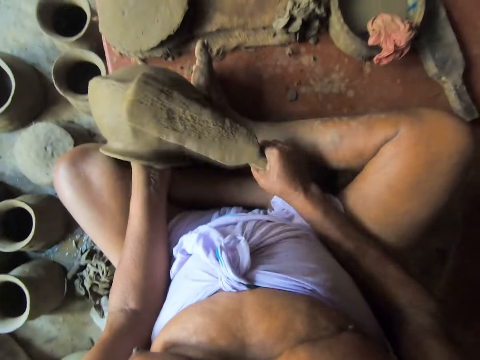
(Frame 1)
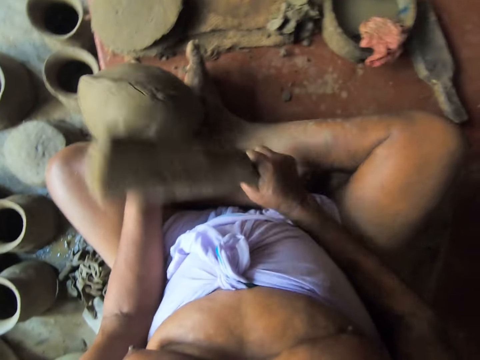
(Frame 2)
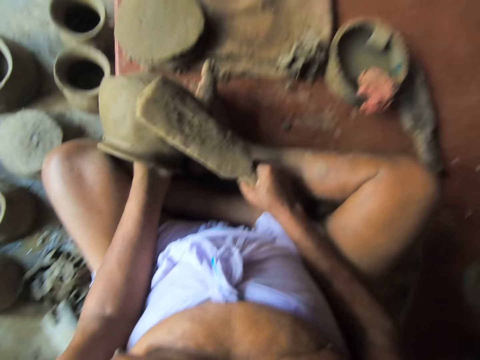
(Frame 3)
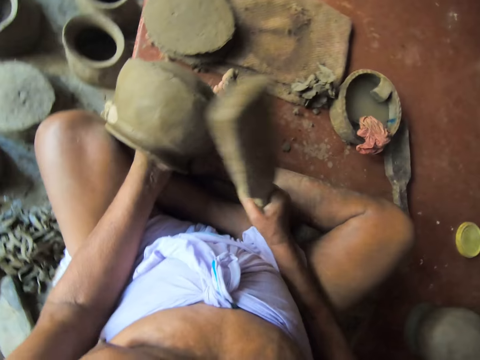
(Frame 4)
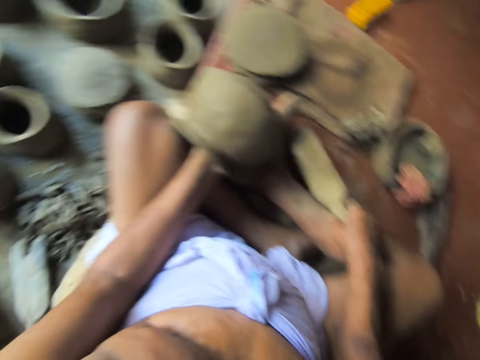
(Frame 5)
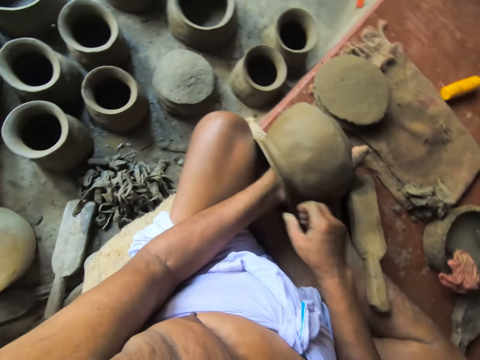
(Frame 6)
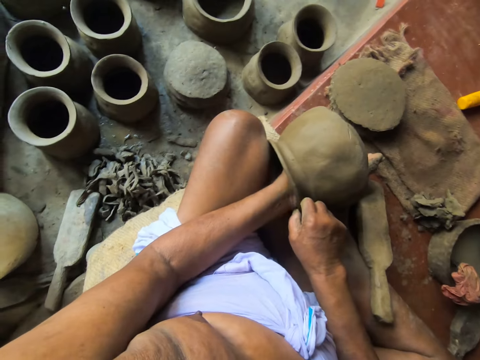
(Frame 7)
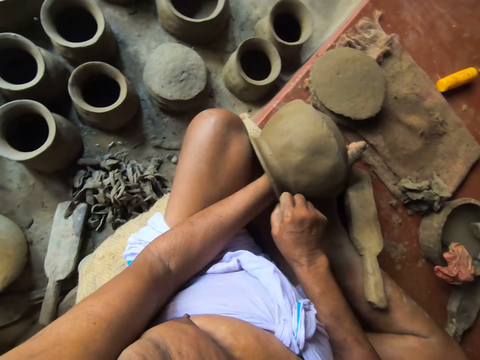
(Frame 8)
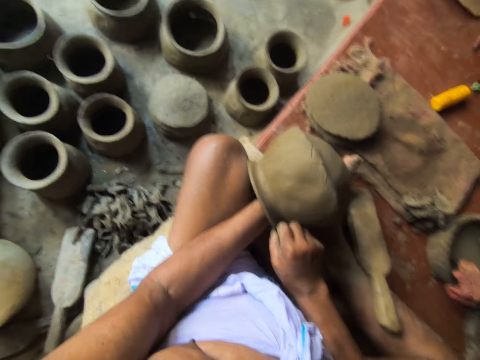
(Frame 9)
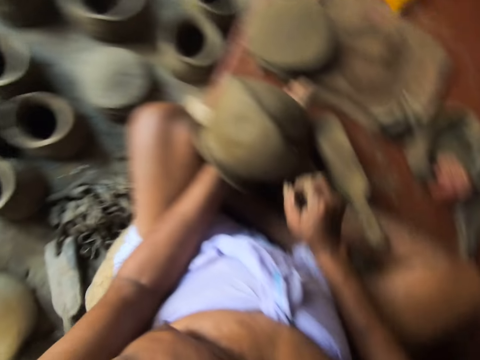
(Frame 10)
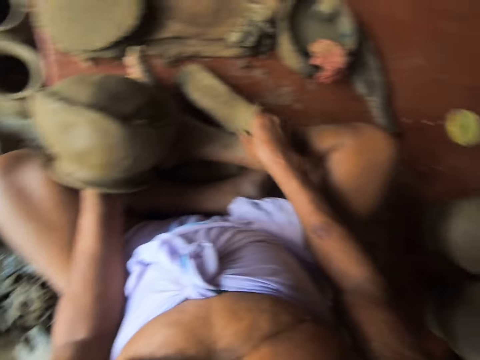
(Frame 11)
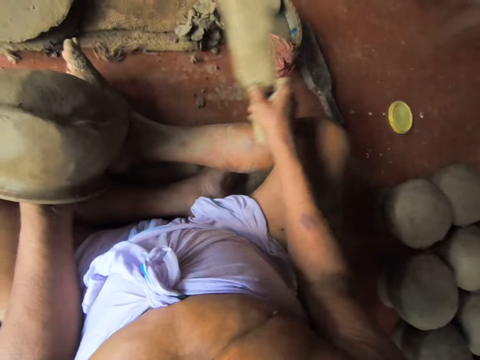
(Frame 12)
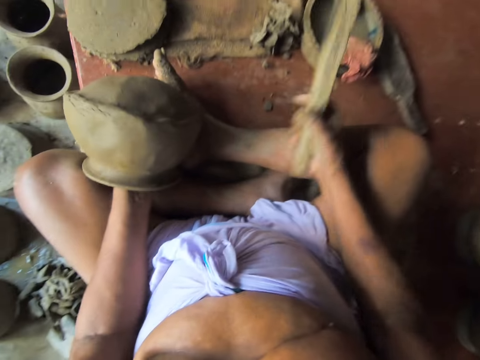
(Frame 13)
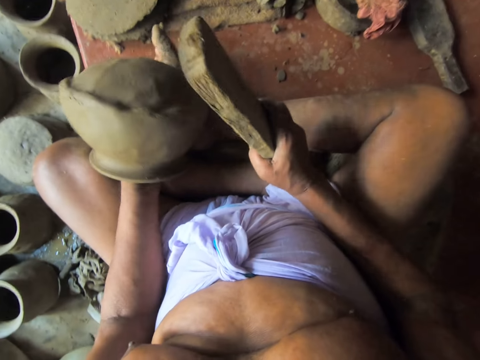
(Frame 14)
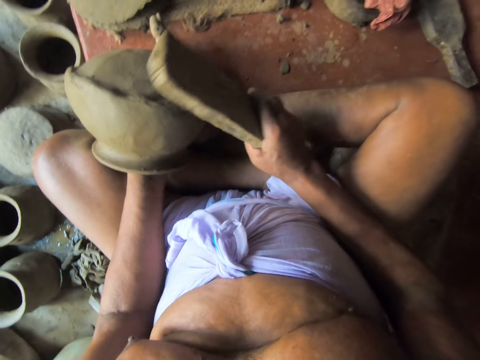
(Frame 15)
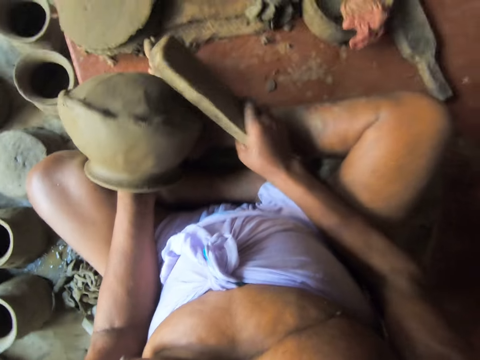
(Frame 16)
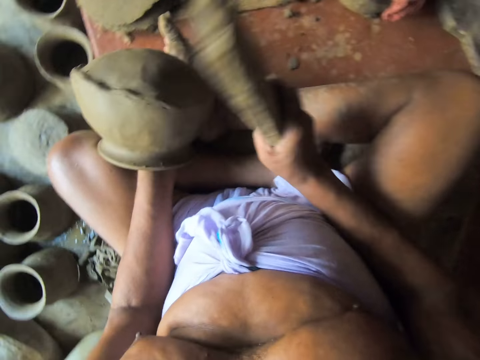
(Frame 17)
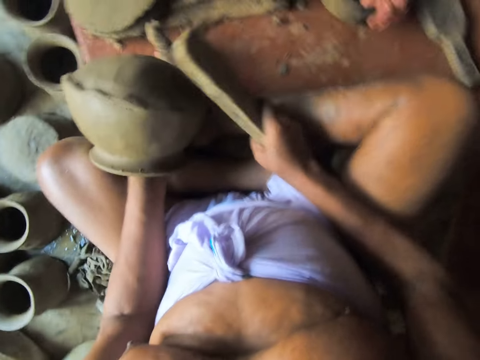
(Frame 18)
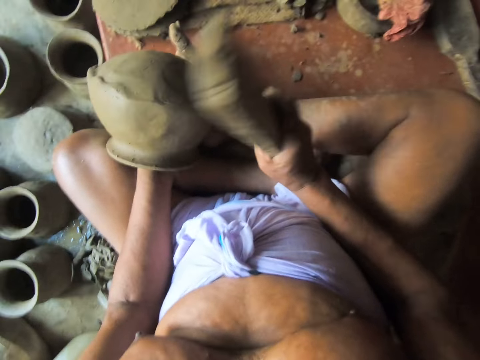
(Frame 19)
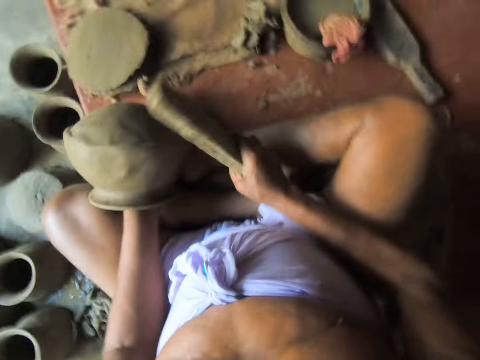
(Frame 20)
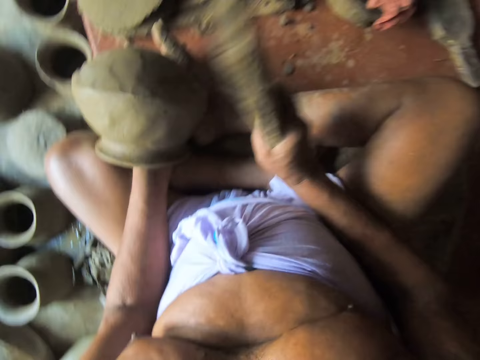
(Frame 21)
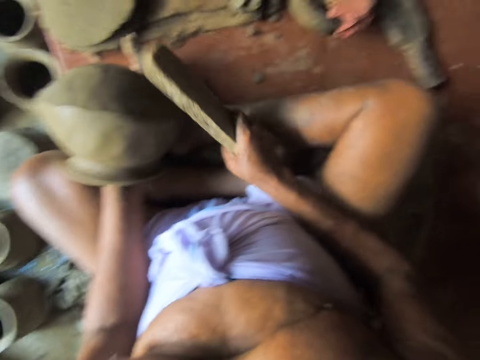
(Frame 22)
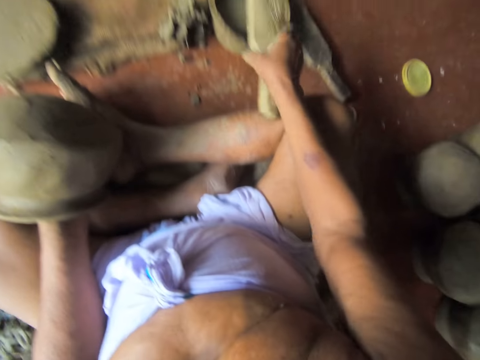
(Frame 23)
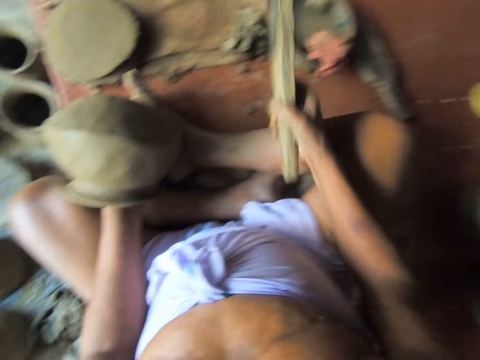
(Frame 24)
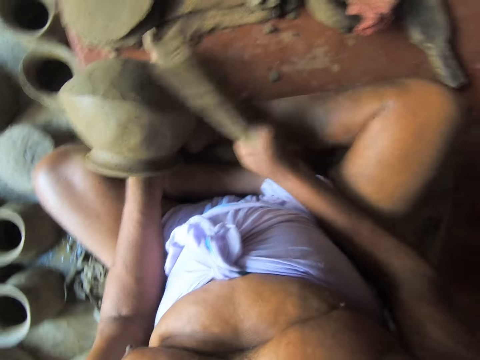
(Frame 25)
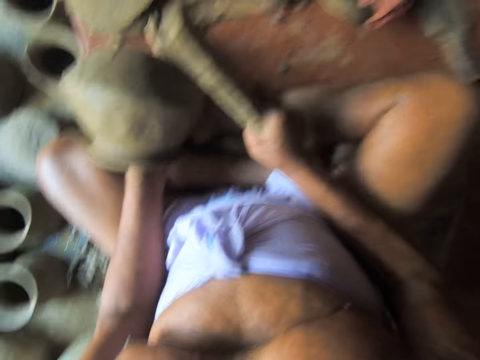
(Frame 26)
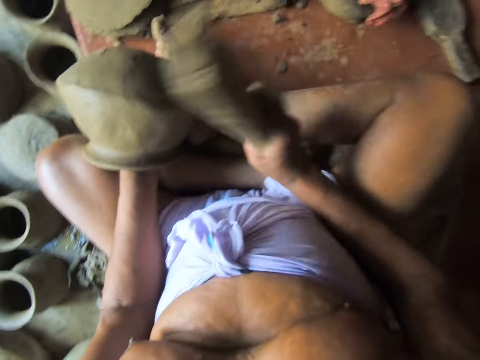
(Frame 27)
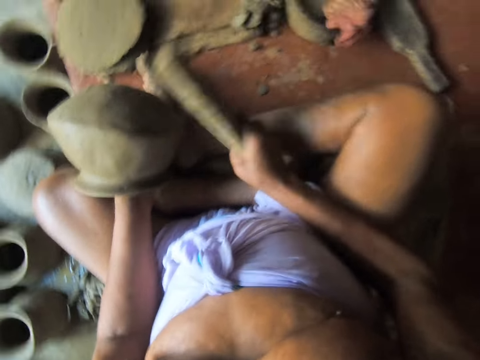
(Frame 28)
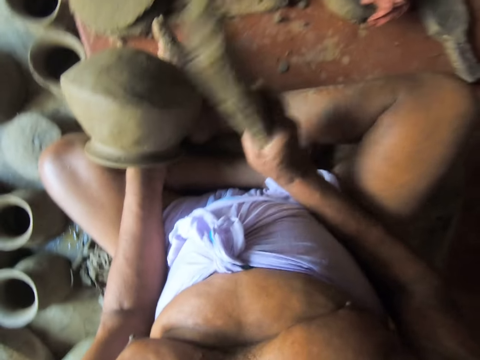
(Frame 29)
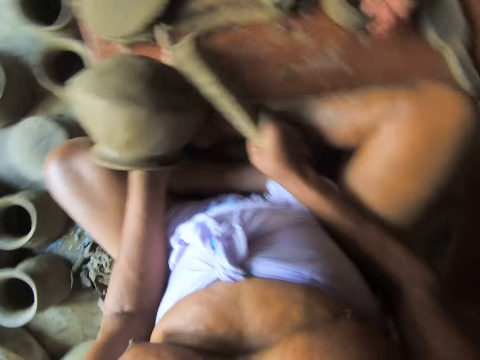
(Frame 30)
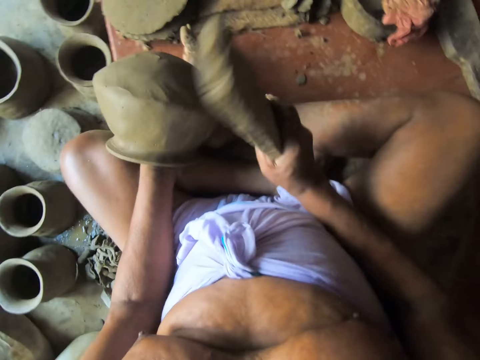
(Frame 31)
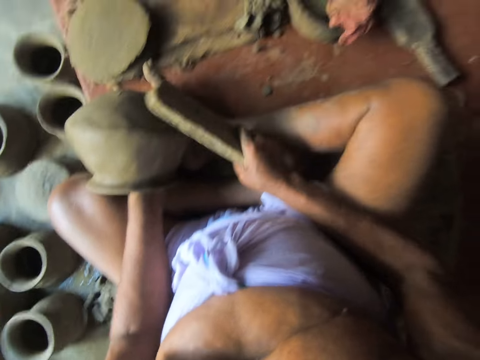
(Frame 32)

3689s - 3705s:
The camera wearer drops the wooden paddle on the floor with his right hand. He adjusts a clay mold or pot in his left hand with his right hand. He picks up the wooden paddle from the floor with his right hand. He taps the wood on the wet cloth. He dips the wooden paddle in the bowl of water on the floor with his right hand. He molds the pot with the wood. He hits the clay pot with the wooden paddle in his right hand in a circular motion. He taps the wood on the wet cloth. He dips the wooden paddle in the bowl of water on the floor with his right hand. He hits the clay pot with the wooden paddle in his right hand in a circular motion. He molds the pot with the wood.

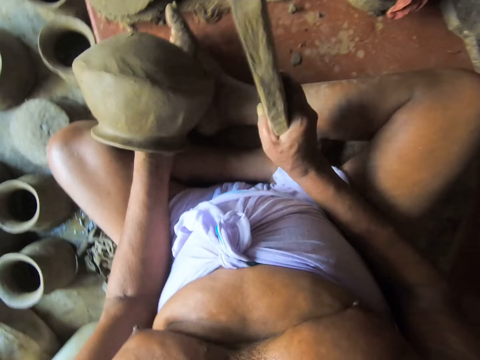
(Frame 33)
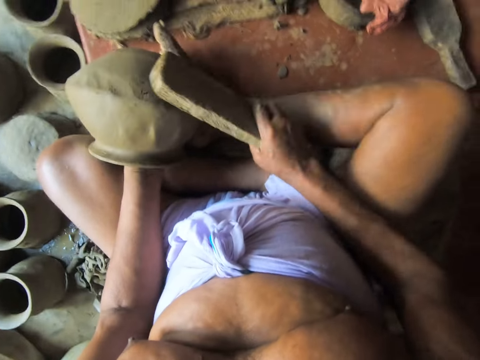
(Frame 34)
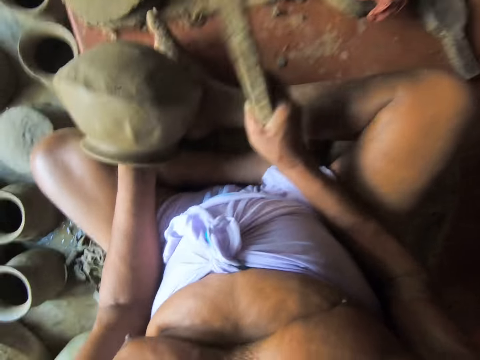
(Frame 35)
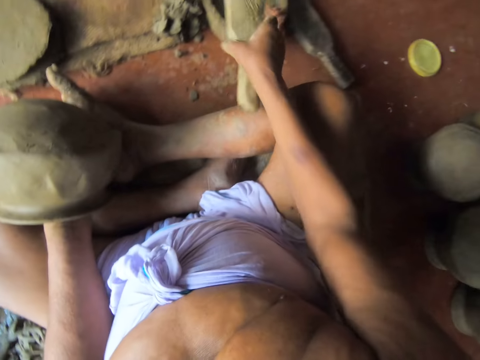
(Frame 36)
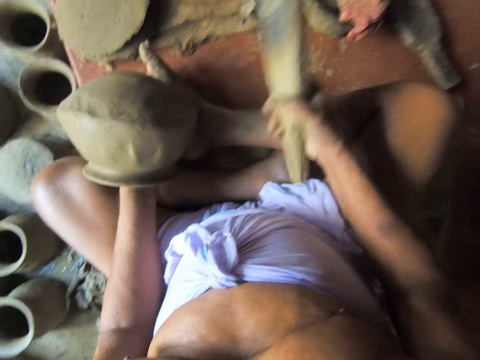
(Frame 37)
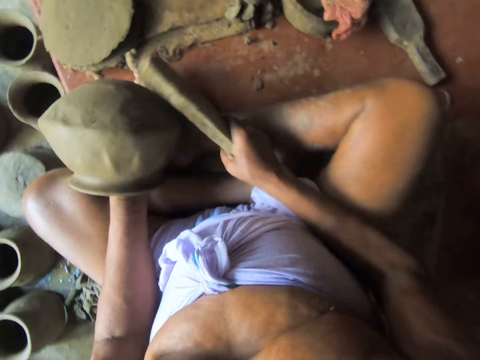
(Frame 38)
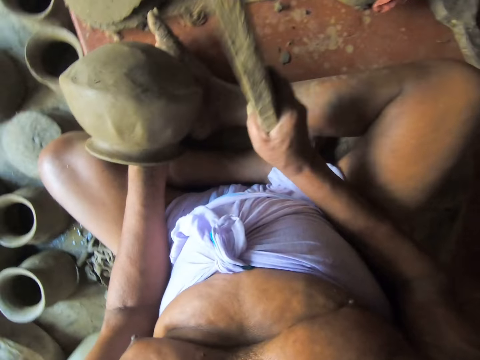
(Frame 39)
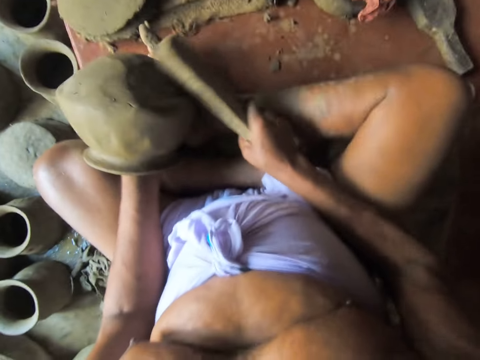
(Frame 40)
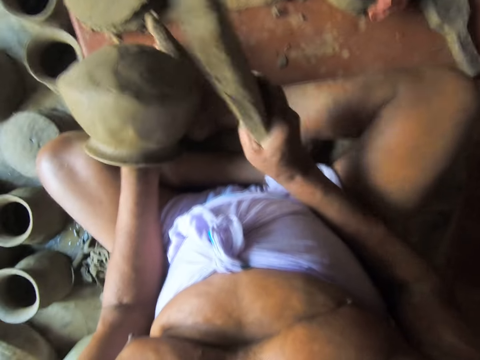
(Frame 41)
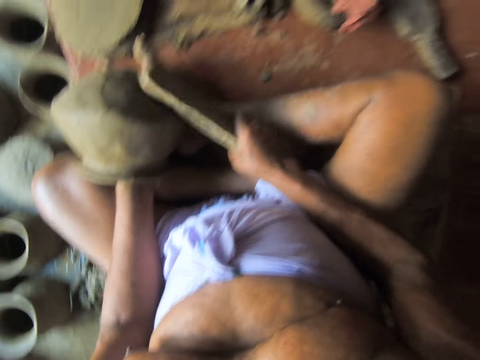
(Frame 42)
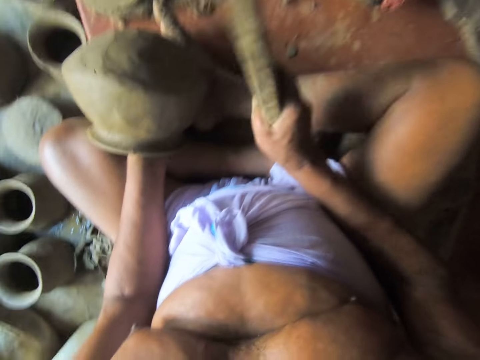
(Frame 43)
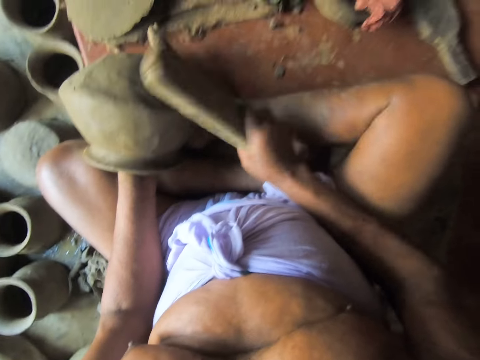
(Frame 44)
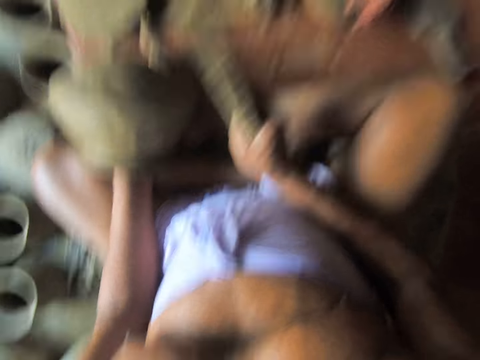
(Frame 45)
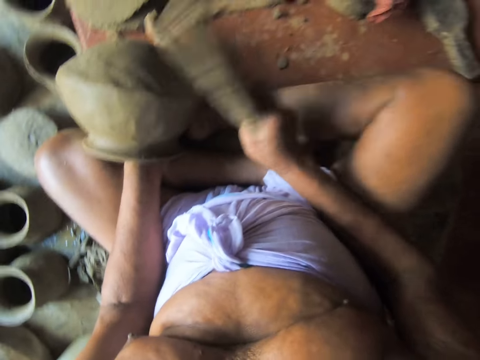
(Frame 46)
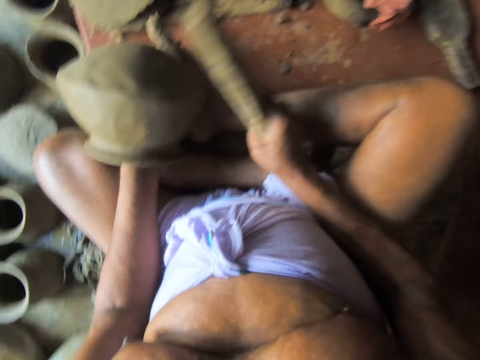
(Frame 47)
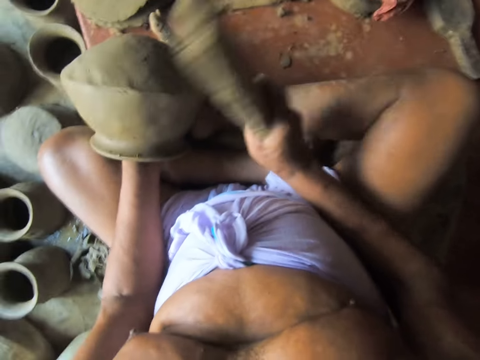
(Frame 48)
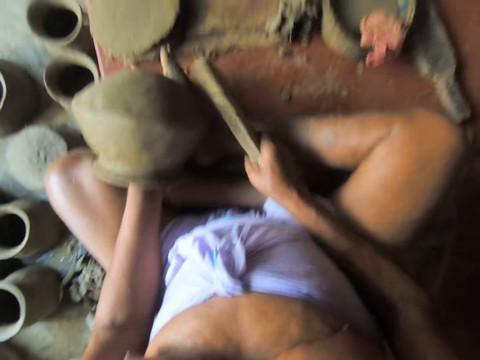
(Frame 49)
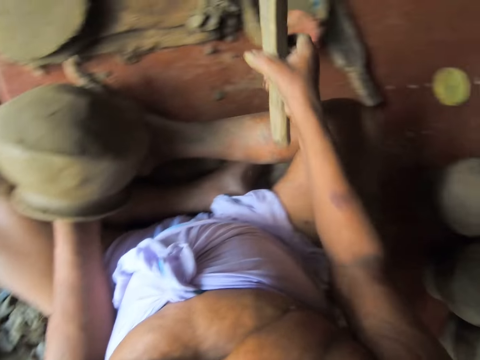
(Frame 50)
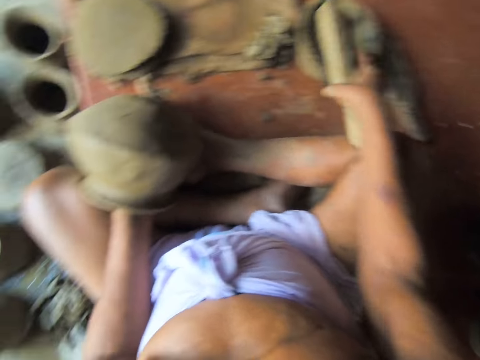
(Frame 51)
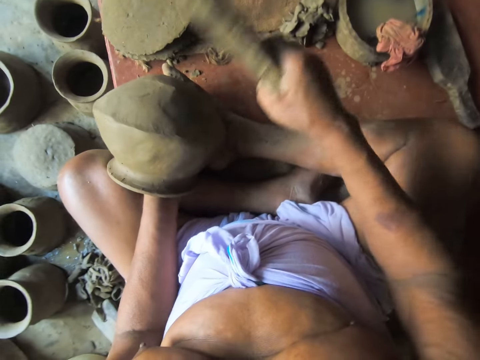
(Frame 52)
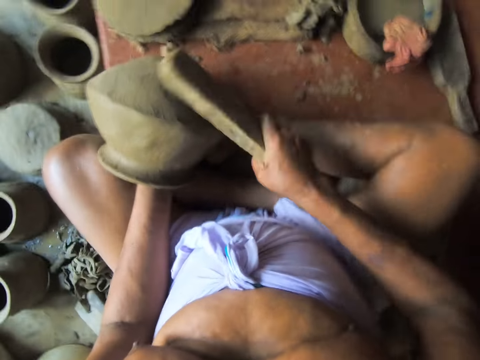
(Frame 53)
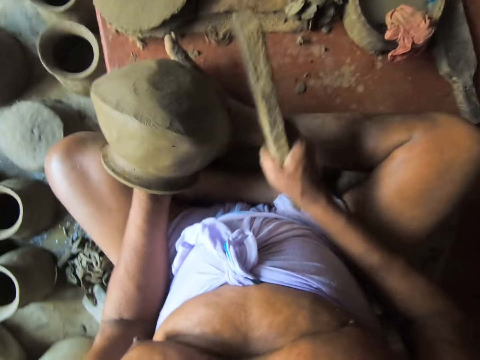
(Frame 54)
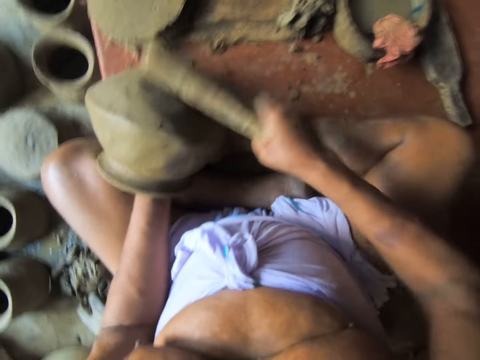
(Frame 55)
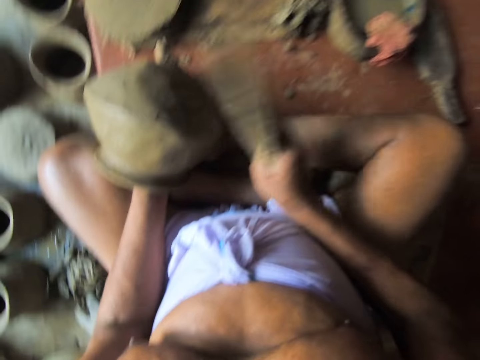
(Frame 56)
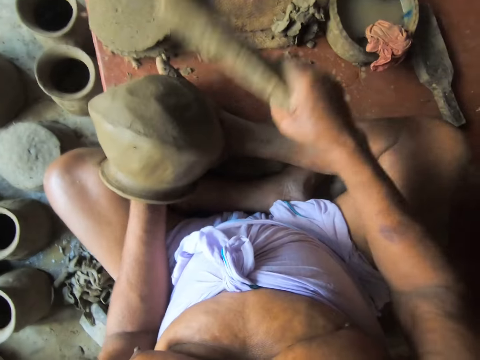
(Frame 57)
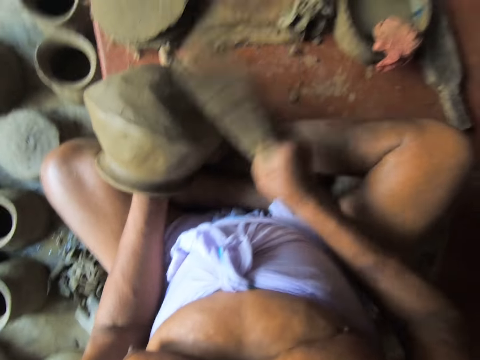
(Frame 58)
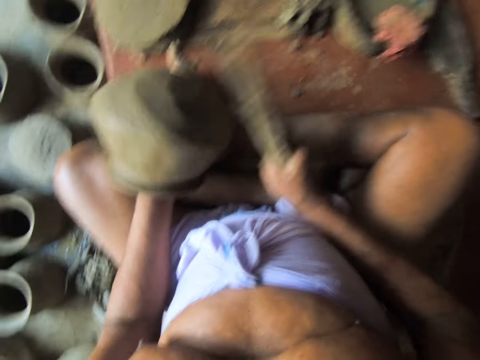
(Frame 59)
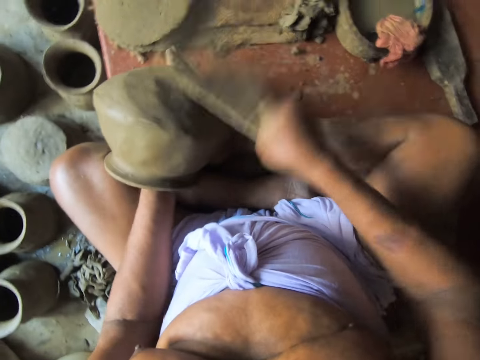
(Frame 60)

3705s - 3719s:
The camera wearer dips the wooden paddle in the bowl of water on the floor with his right hand. He taps the wood on the wet cloth. He hits the clay pot with the wooden paddle in his right hand in a circular motion. He molds the pot with the wood. He taps the wood on the wet cloth. He dips the wooden paddle in the bowl of water on the floor with his right hand. He hits the clay pot with the wooden paddle in his right hand in a circular motion. He molds the pot with the wood.
